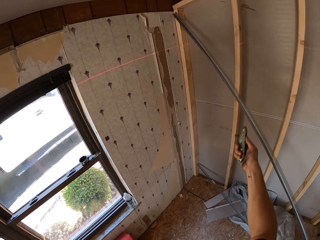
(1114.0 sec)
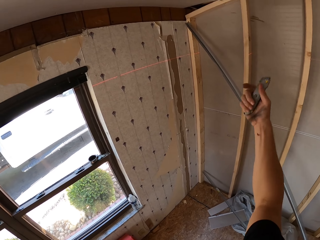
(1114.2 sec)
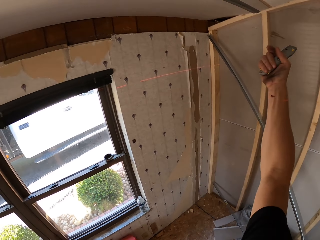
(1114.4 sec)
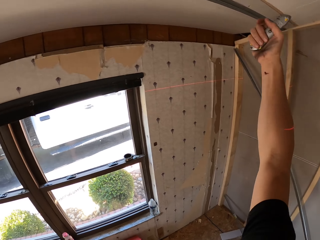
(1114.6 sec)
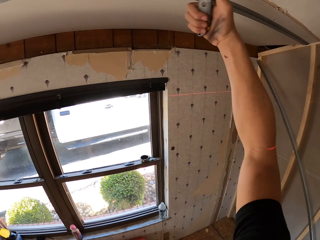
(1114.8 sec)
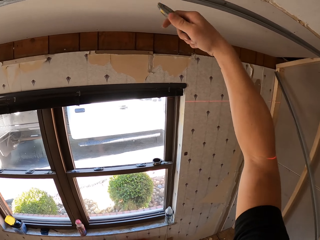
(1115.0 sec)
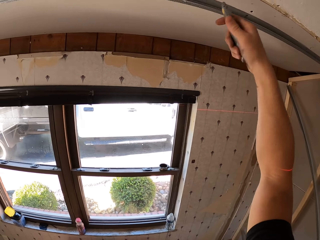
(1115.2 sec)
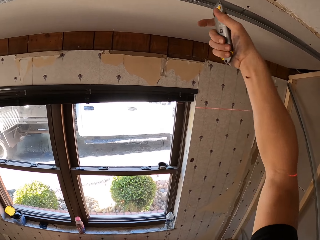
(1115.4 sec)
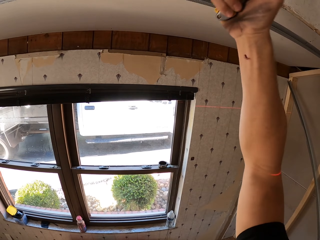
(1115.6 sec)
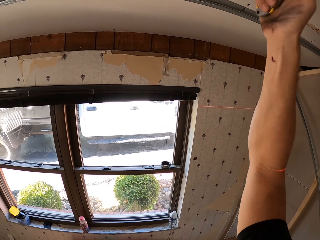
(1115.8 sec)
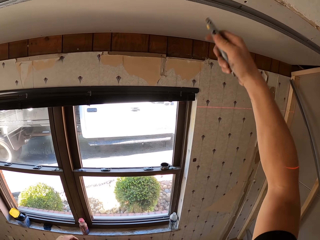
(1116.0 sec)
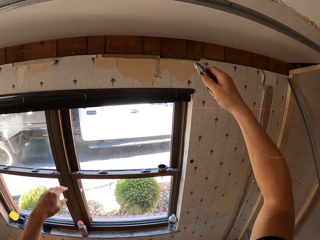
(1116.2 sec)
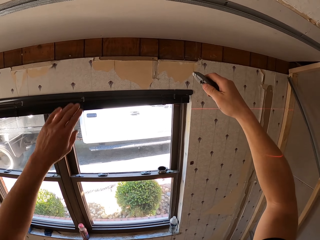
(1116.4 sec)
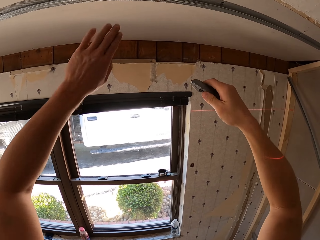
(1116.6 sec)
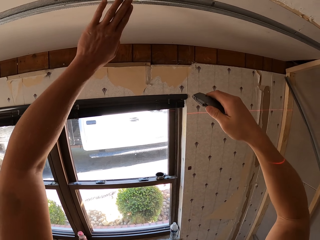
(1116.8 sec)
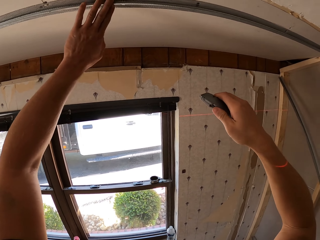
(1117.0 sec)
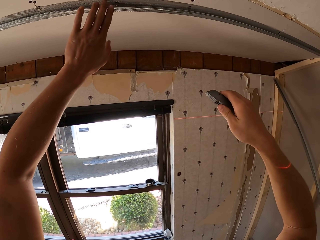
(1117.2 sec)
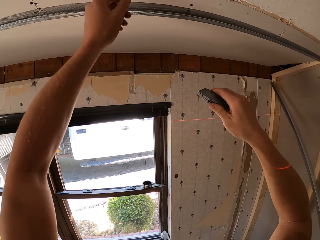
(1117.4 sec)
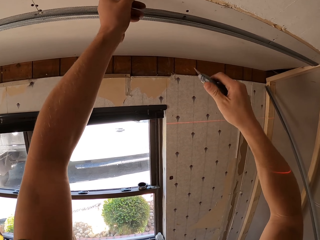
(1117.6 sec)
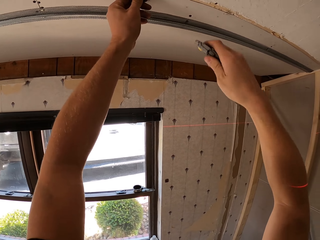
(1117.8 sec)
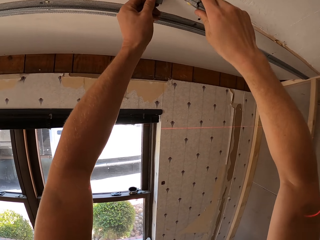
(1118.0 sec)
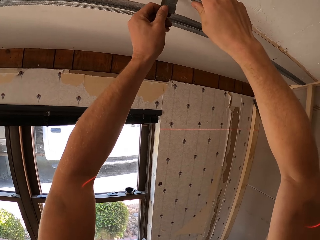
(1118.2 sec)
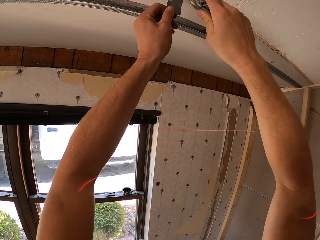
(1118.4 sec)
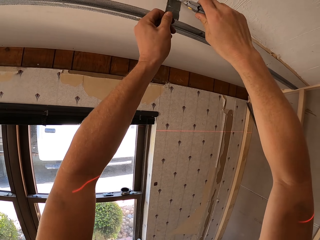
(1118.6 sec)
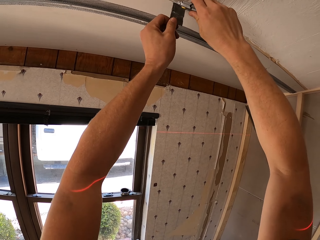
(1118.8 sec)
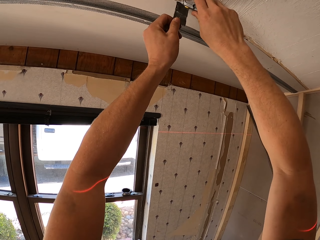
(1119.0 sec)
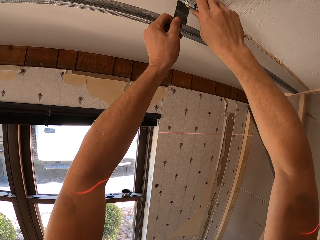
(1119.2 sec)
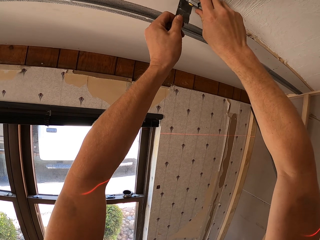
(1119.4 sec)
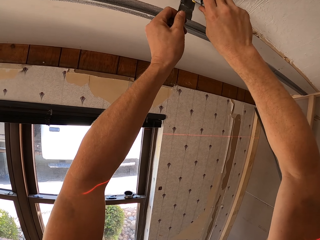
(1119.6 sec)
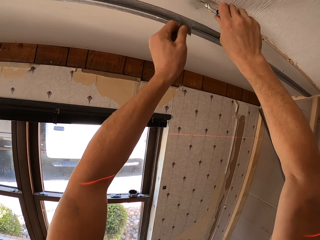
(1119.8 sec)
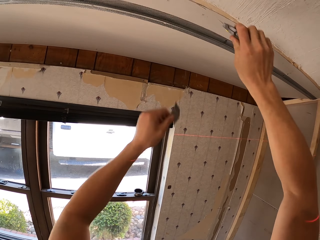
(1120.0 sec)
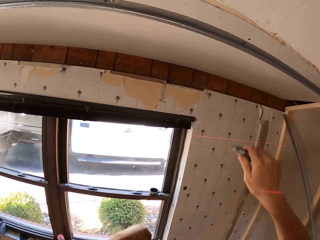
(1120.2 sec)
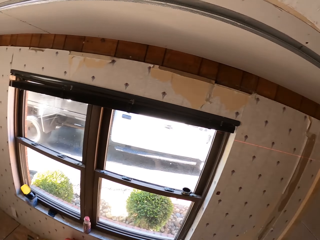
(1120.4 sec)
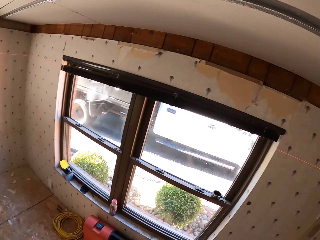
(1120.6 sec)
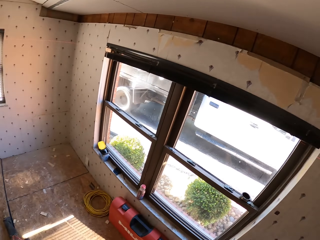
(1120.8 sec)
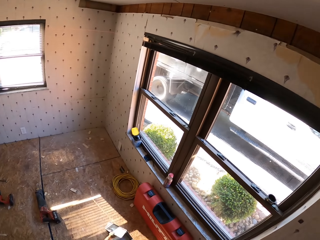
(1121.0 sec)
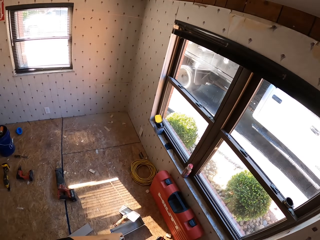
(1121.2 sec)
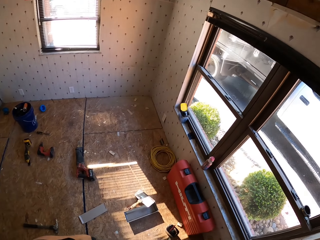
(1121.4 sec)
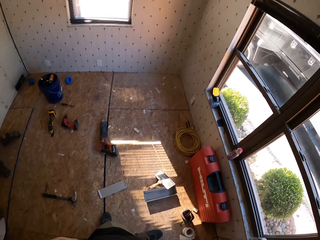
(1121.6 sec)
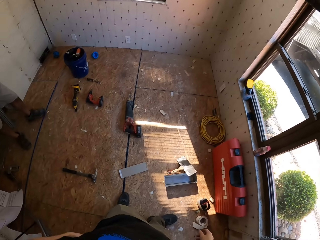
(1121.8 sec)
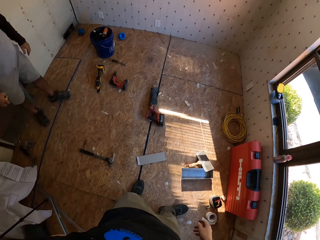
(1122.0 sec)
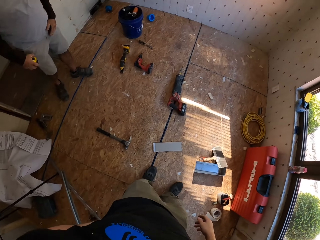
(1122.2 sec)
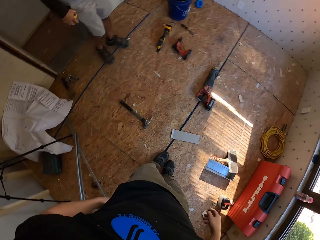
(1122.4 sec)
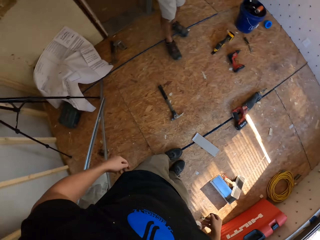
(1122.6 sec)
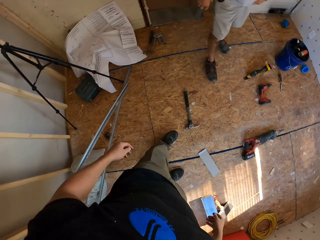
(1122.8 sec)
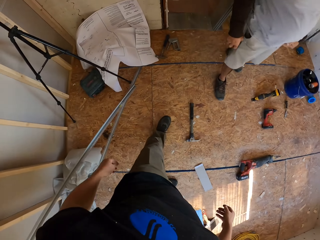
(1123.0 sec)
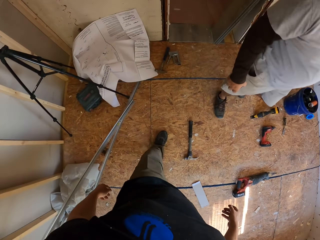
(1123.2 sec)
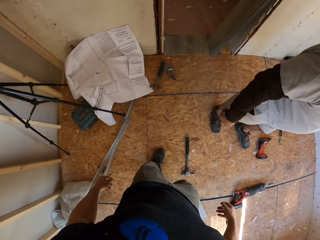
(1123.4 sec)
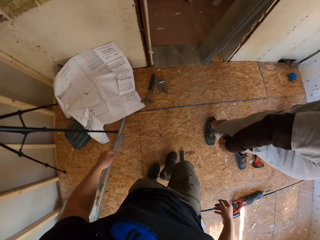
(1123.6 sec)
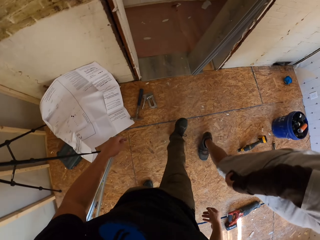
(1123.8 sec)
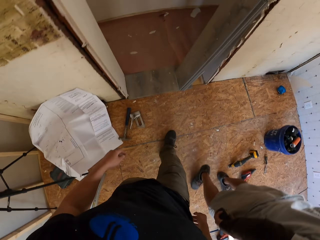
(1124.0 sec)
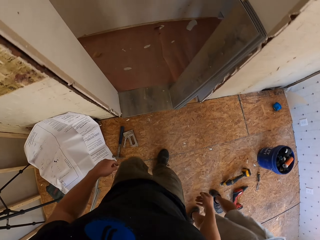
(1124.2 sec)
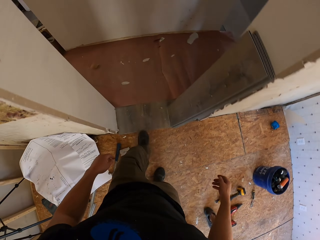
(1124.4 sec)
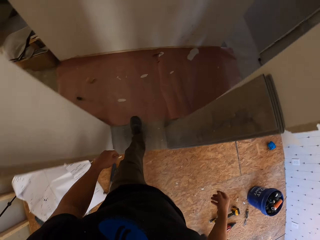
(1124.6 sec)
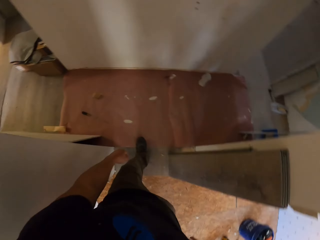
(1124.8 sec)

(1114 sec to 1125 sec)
The camera wearer raises his hand. He raises his left hand. He cuts a piece of cellophane tape using a cutter knife. He drops his hand. He looks around the room. A man walks into the room. The camera wearer walks around in the house.

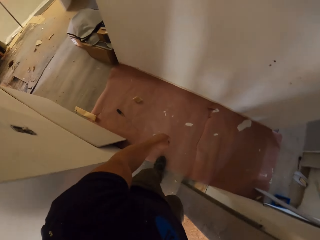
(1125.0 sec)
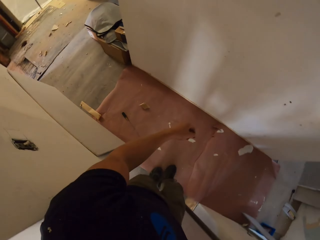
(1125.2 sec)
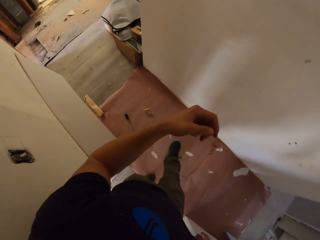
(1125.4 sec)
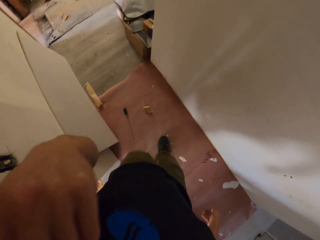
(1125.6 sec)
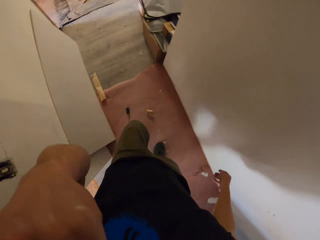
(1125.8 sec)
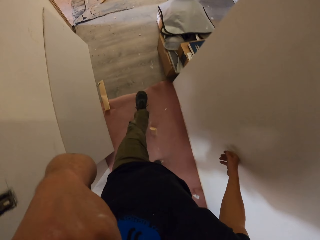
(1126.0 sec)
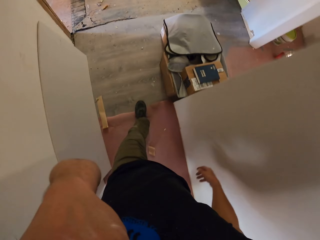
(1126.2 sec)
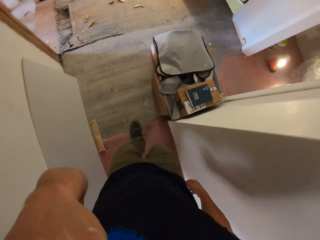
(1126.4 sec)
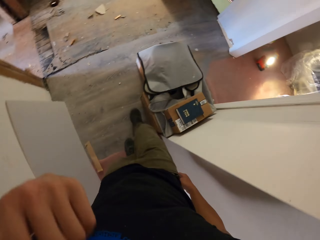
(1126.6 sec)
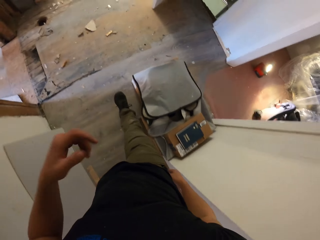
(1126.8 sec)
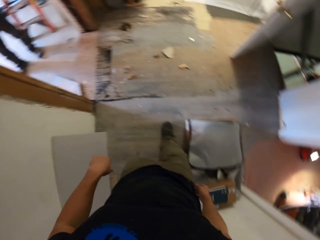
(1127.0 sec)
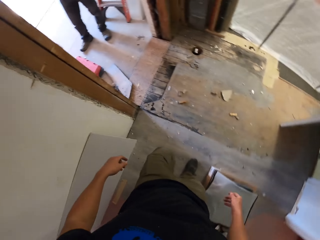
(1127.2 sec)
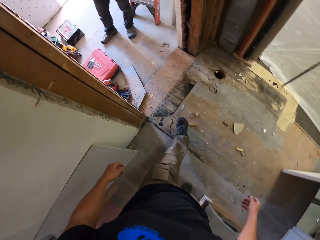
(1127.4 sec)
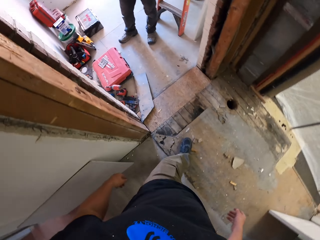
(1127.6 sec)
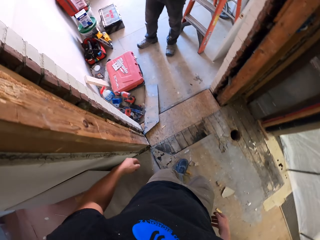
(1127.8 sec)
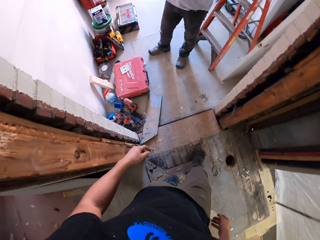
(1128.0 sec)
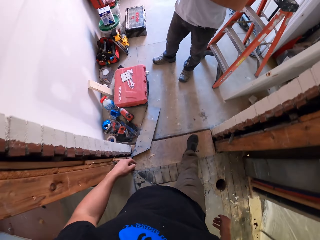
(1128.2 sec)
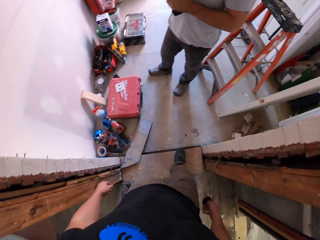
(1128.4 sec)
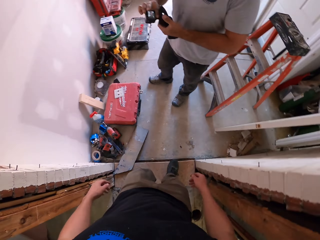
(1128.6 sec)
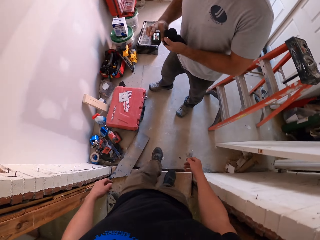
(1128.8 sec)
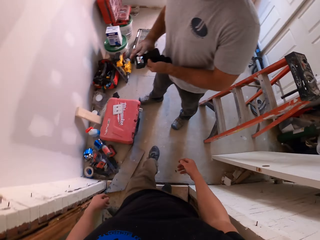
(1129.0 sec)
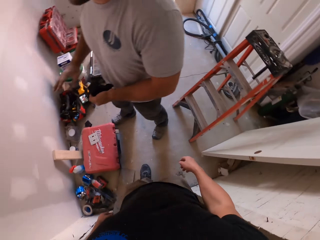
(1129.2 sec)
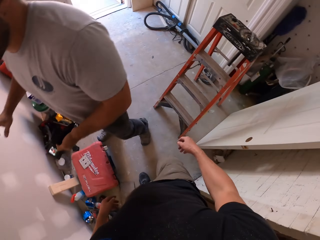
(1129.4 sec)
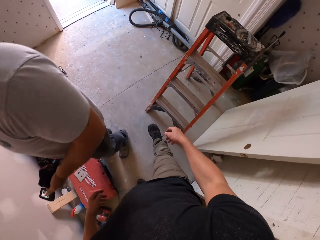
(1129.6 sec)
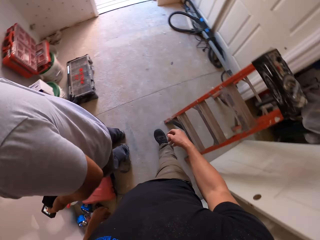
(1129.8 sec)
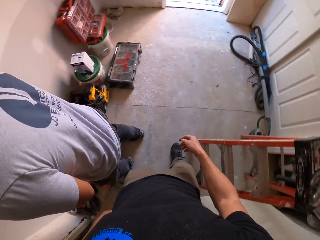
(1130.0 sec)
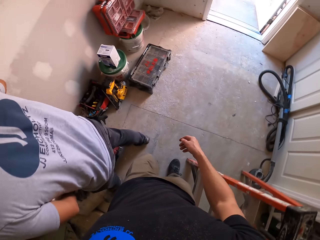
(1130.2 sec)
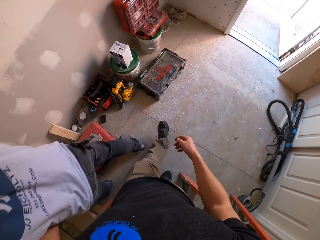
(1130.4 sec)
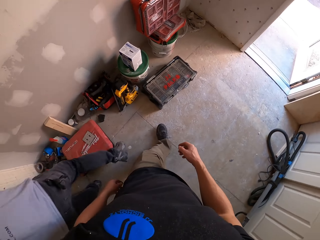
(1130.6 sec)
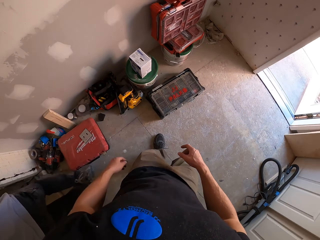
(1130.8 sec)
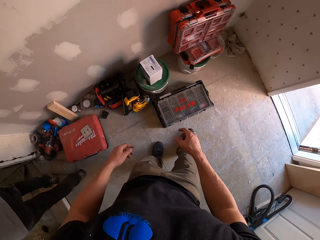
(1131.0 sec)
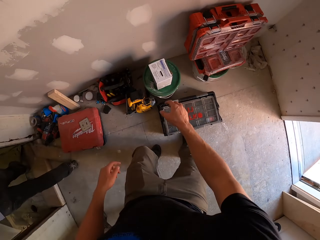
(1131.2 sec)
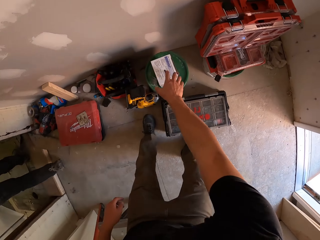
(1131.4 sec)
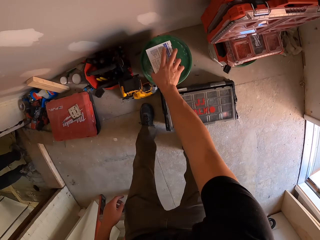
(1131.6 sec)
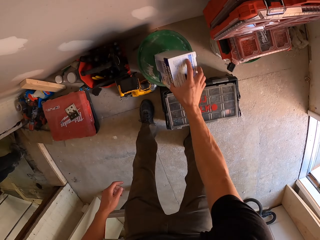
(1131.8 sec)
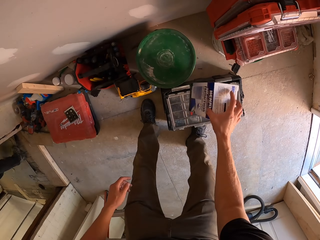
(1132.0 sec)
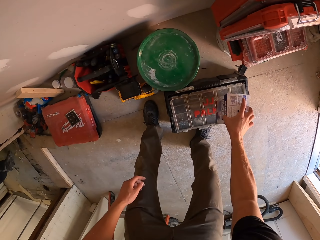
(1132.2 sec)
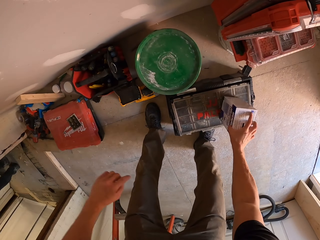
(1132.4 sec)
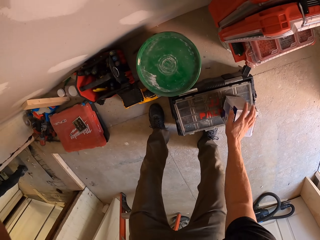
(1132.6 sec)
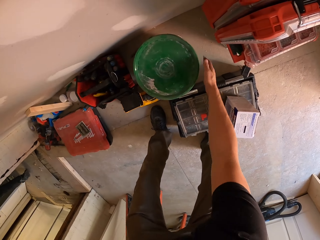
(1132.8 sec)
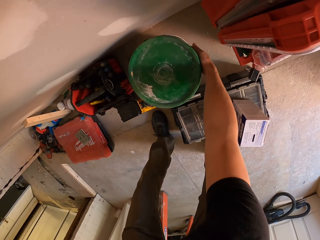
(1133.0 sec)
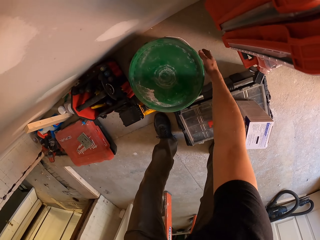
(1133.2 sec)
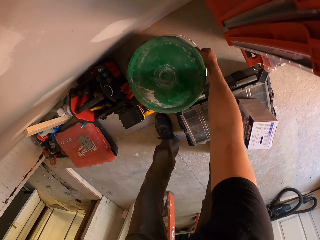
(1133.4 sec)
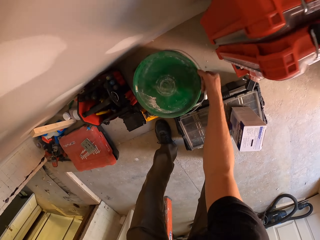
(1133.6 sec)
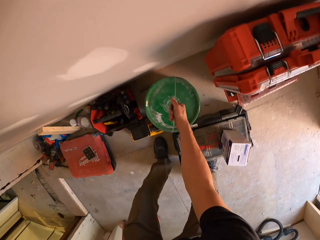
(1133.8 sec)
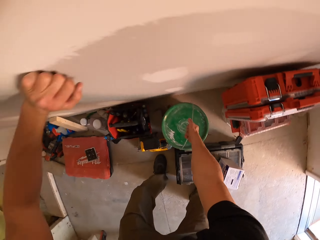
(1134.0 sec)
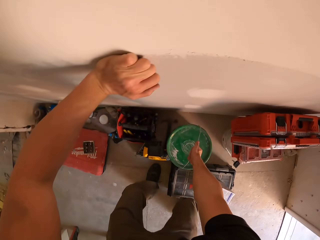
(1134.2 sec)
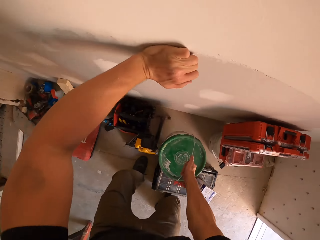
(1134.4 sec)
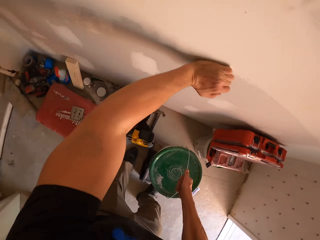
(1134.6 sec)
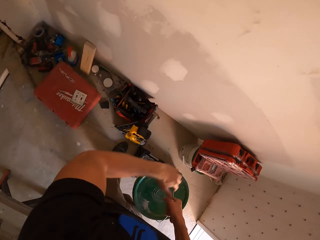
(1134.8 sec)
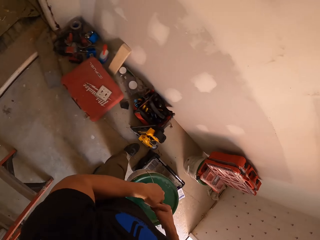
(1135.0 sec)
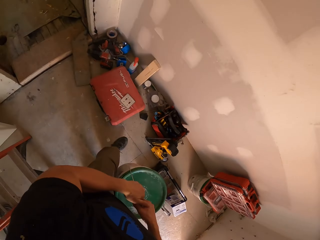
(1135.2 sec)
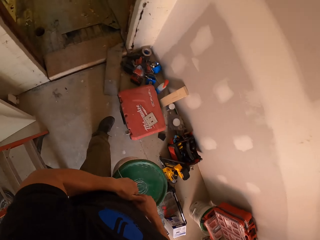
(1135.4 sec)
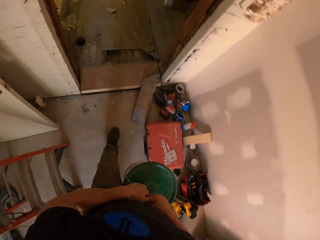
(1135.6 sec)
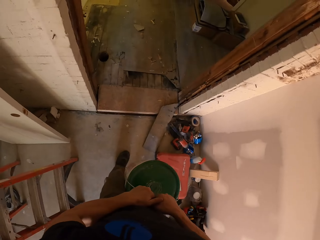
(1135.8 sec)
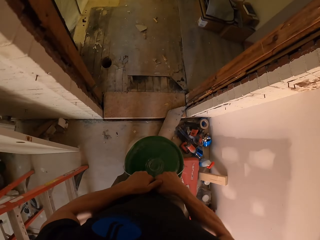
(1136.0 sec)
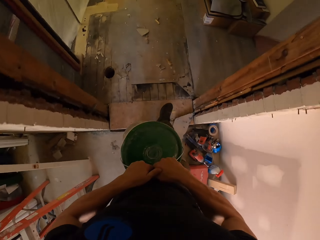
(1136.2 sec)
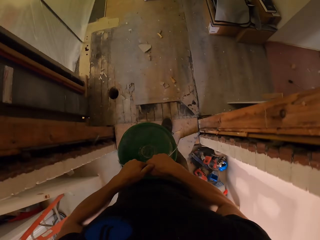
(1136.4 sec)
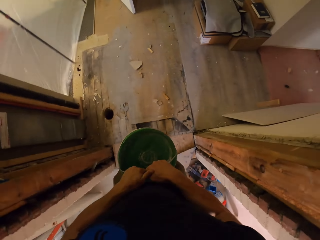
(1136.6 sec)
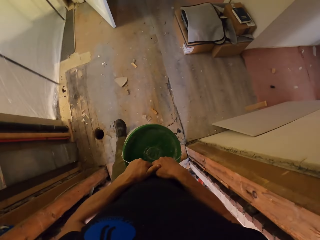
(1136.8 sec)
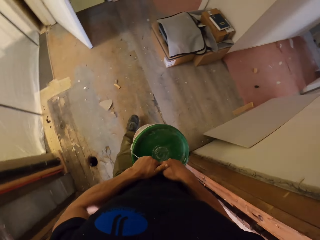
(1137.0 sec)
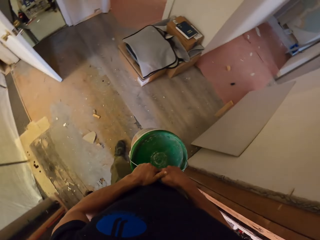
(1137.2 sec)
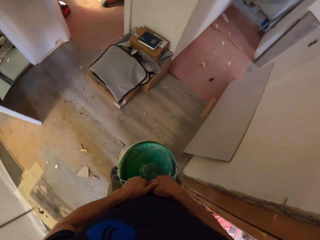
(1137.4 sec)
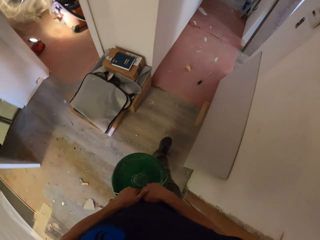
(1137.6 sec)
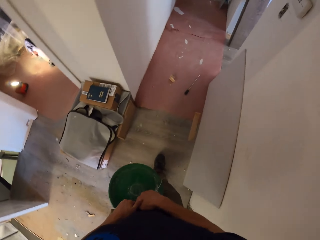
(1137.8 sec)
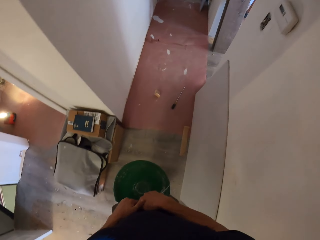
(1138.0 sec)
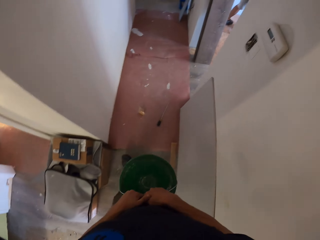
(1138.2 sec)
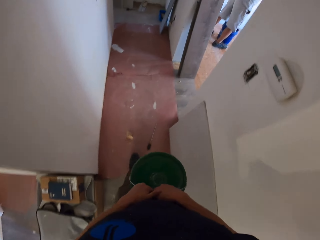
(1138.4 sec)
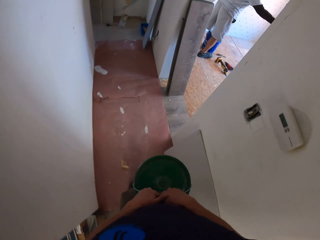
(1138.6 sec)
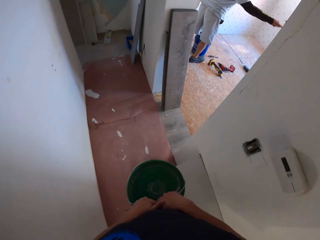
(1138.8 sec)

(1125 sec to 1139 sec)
The camera wearer walks out of the room. He touches faces. He raises his hand. He walks behind a man in a room. The man walks away. The camera wearer adjusts a carton box. He picks up the box. He places the box on a plastic. He picks up a bucket or container. He walks around in the house. He carries the container.
